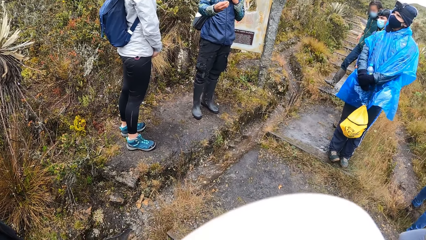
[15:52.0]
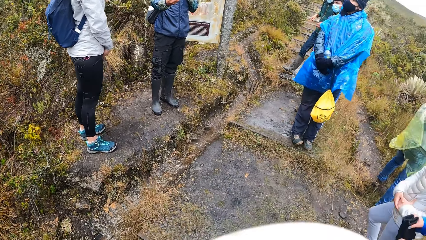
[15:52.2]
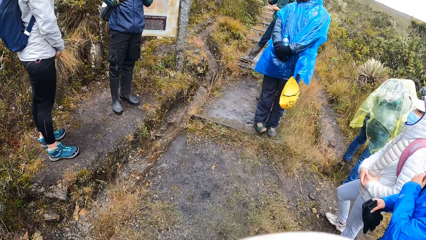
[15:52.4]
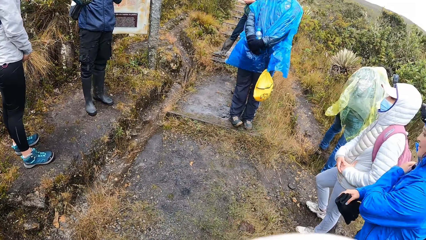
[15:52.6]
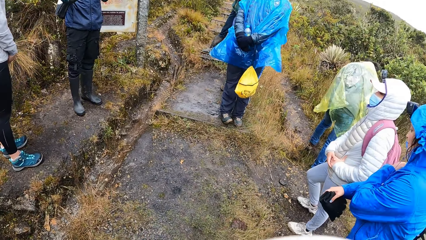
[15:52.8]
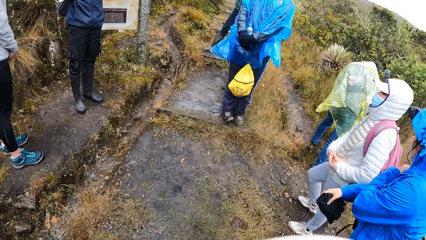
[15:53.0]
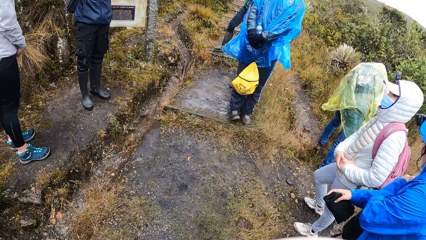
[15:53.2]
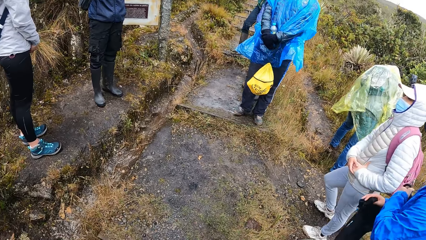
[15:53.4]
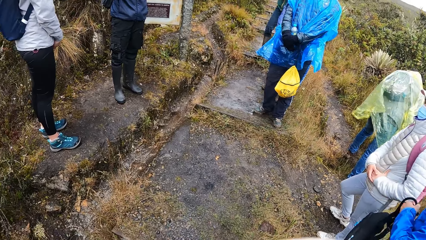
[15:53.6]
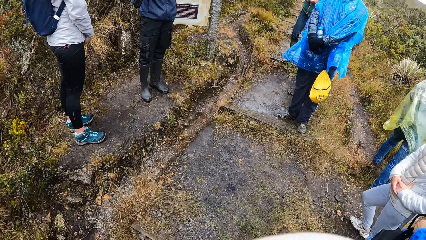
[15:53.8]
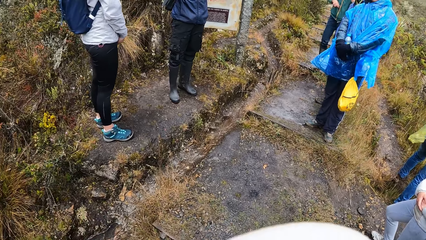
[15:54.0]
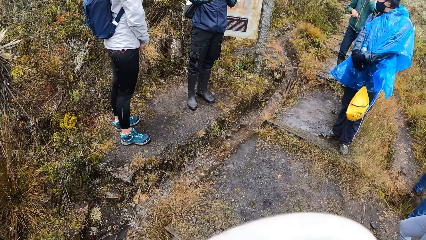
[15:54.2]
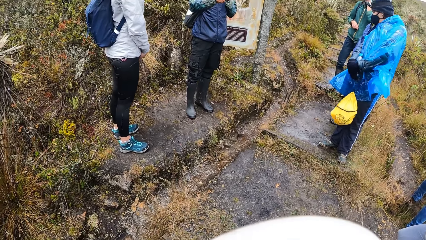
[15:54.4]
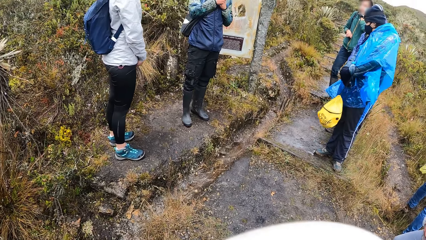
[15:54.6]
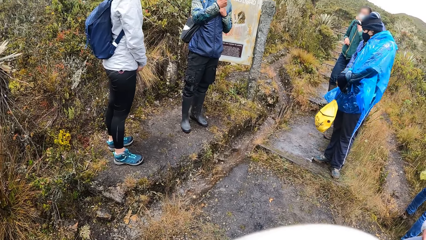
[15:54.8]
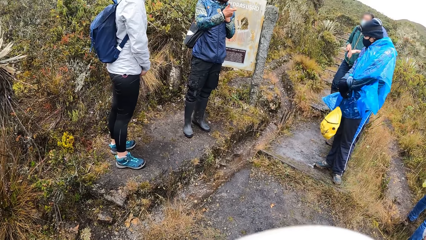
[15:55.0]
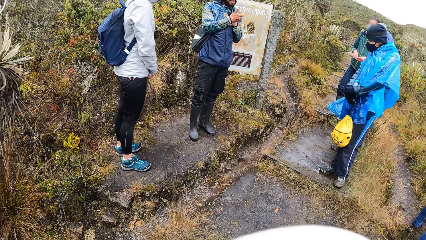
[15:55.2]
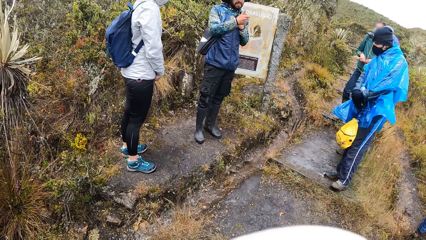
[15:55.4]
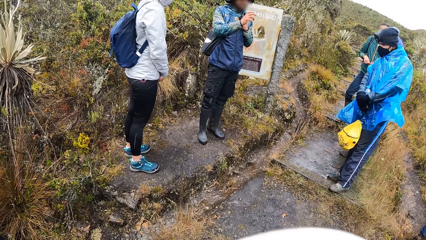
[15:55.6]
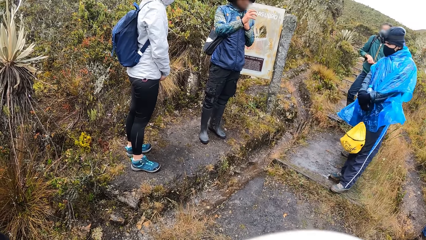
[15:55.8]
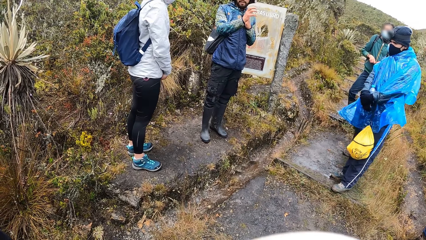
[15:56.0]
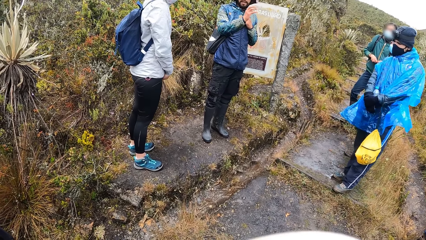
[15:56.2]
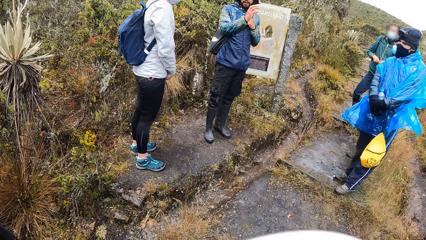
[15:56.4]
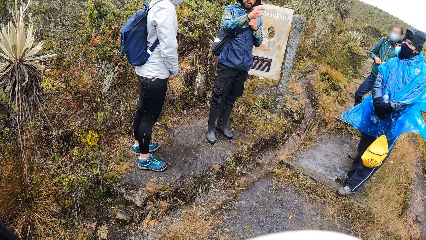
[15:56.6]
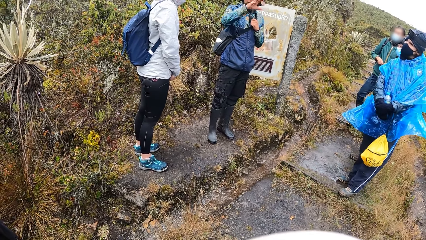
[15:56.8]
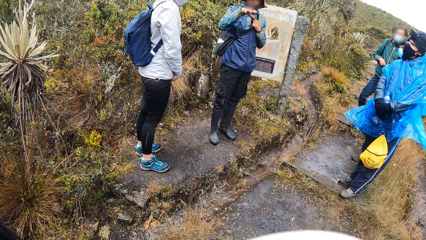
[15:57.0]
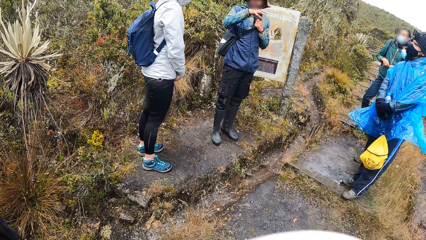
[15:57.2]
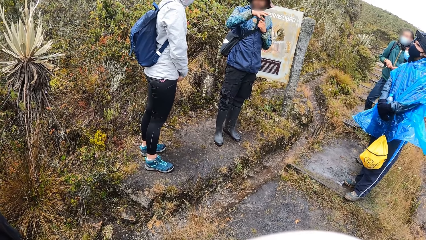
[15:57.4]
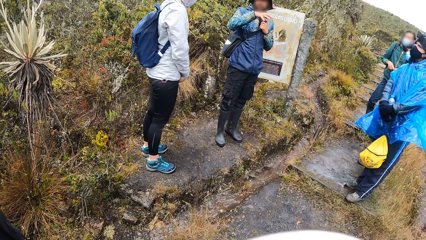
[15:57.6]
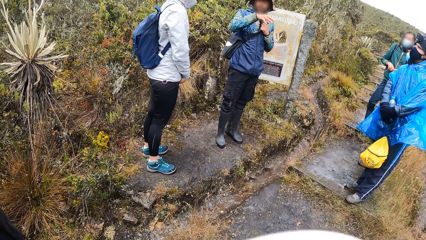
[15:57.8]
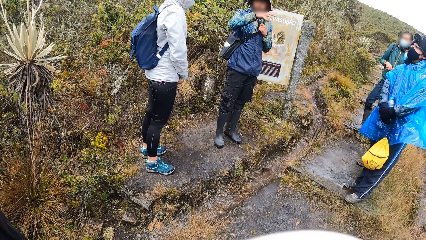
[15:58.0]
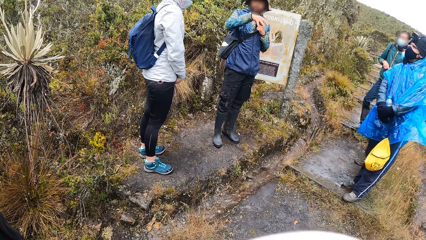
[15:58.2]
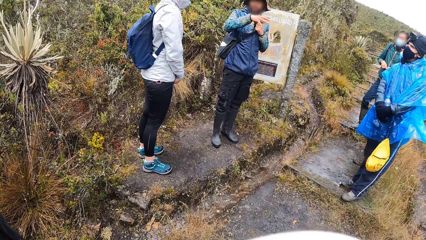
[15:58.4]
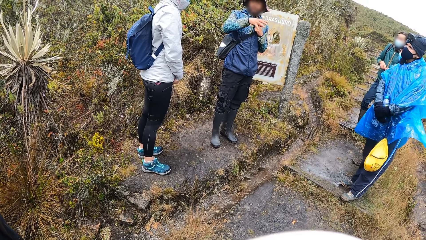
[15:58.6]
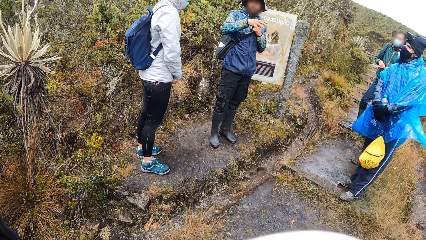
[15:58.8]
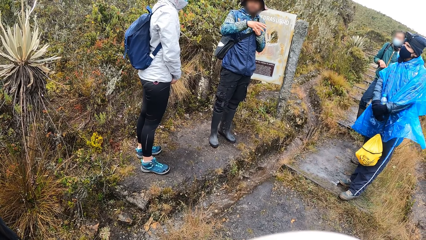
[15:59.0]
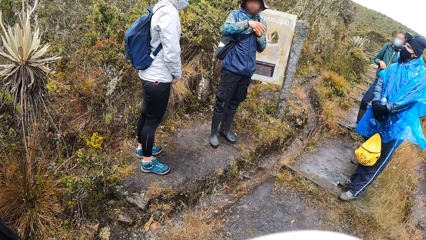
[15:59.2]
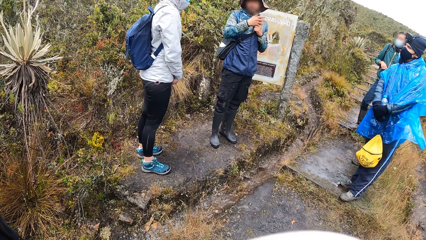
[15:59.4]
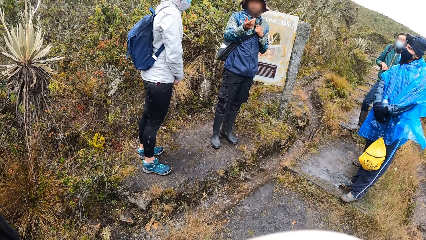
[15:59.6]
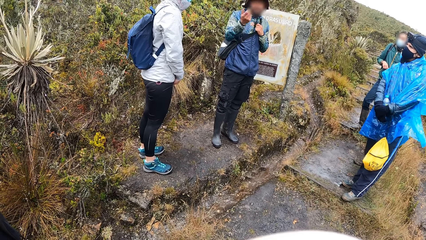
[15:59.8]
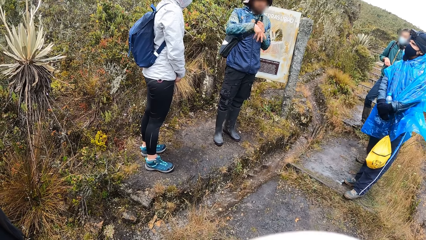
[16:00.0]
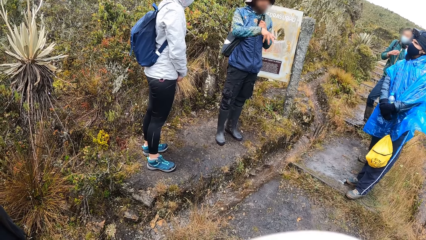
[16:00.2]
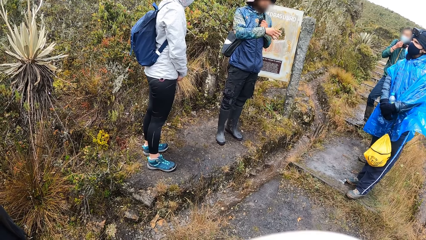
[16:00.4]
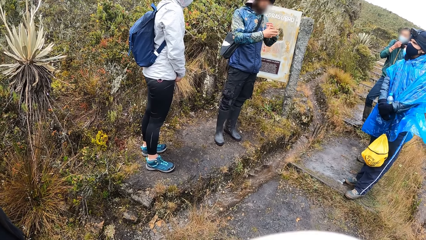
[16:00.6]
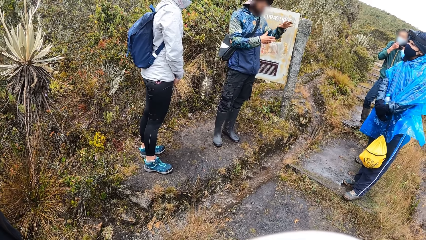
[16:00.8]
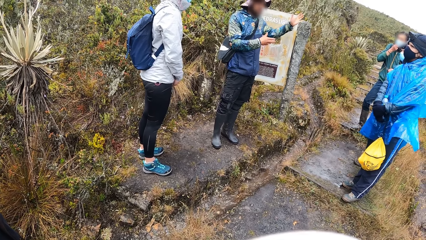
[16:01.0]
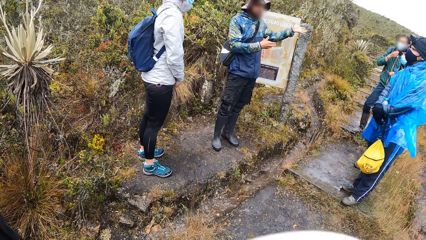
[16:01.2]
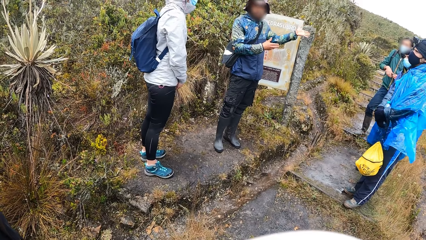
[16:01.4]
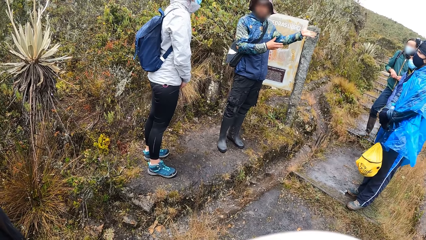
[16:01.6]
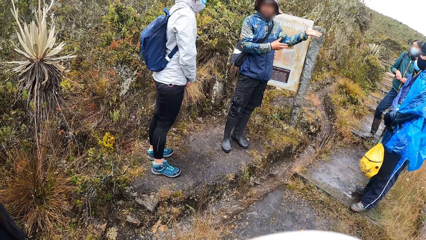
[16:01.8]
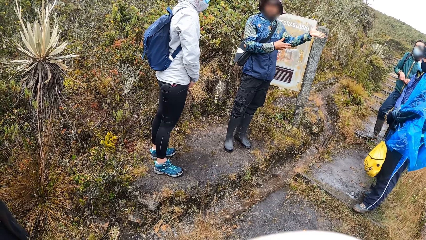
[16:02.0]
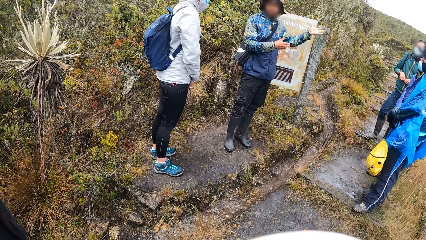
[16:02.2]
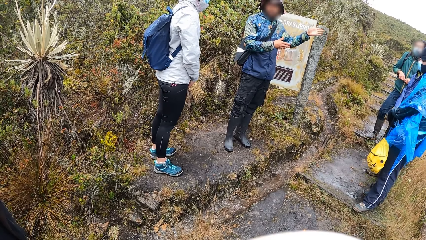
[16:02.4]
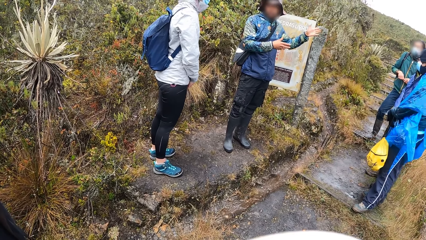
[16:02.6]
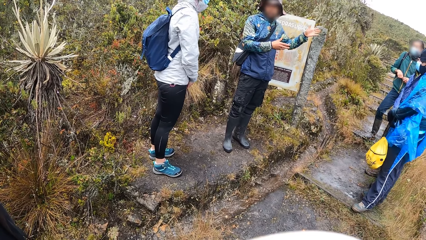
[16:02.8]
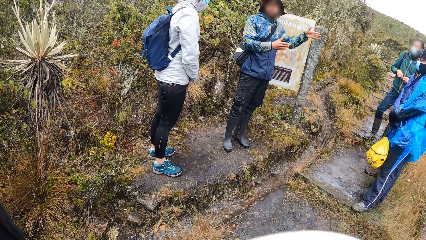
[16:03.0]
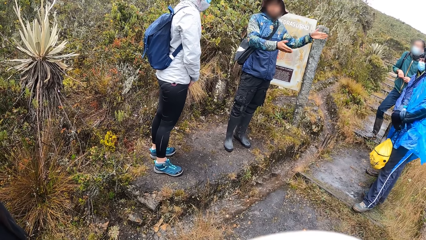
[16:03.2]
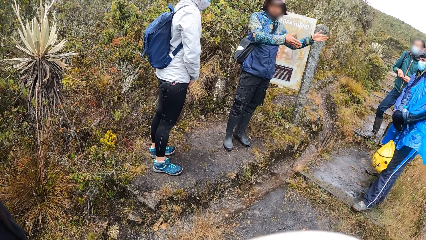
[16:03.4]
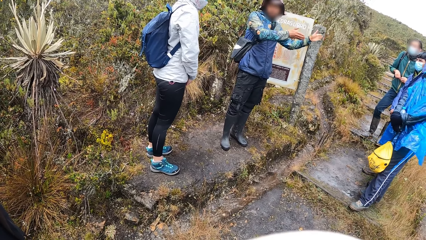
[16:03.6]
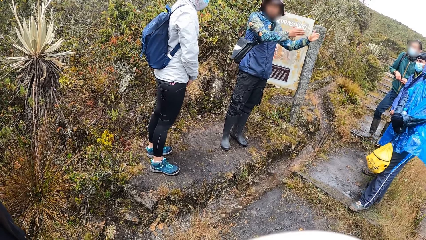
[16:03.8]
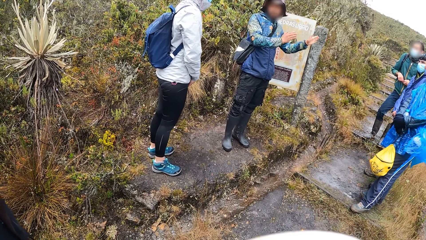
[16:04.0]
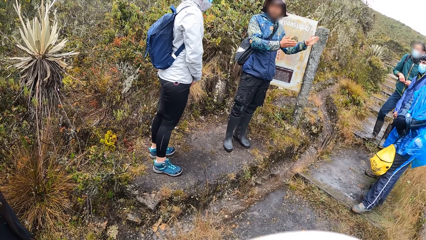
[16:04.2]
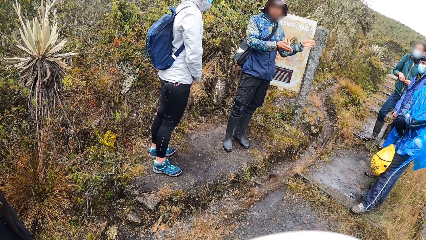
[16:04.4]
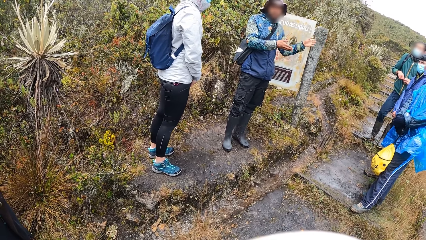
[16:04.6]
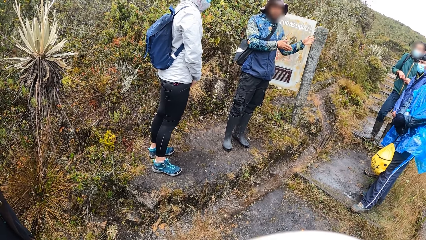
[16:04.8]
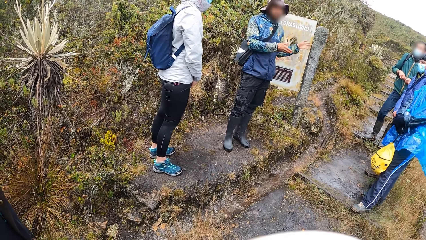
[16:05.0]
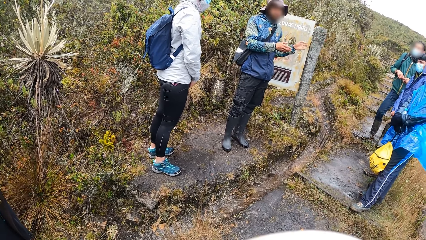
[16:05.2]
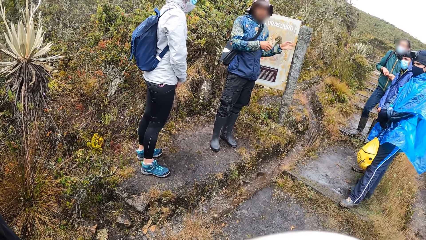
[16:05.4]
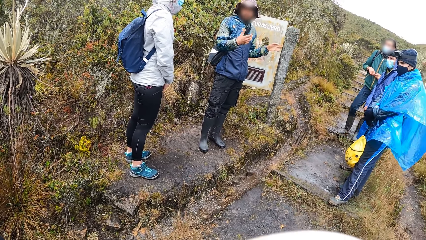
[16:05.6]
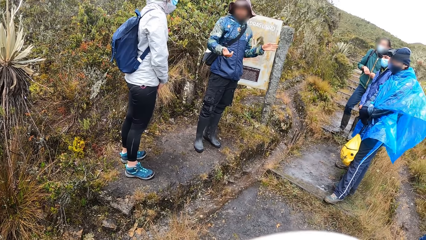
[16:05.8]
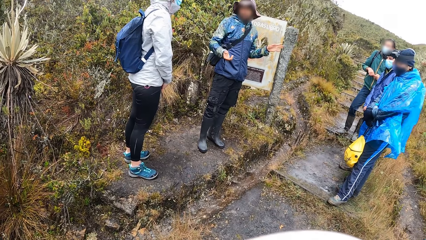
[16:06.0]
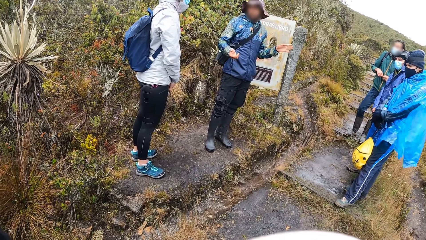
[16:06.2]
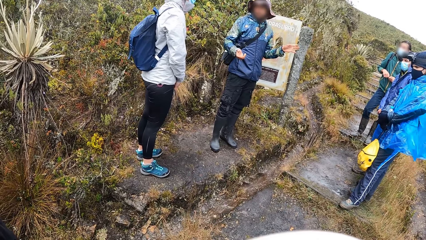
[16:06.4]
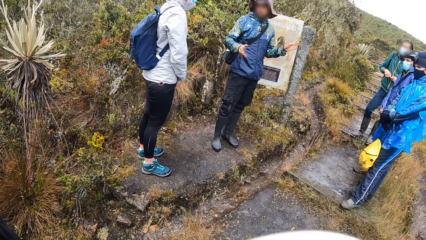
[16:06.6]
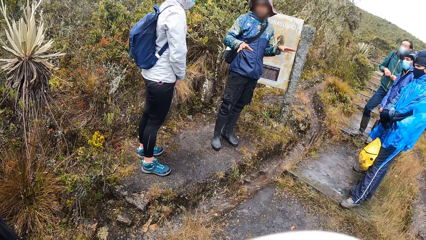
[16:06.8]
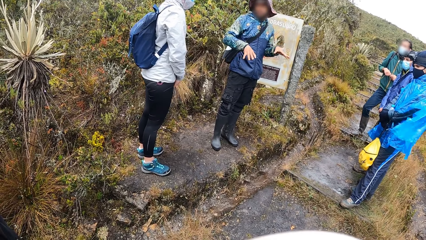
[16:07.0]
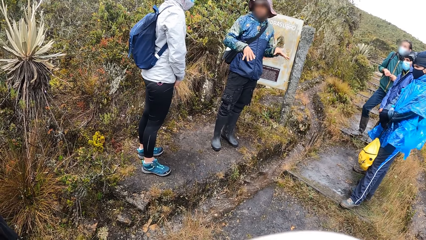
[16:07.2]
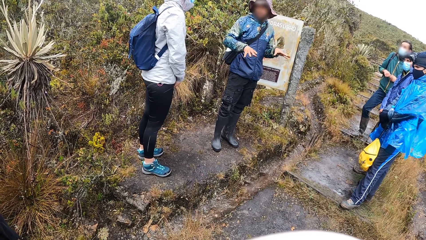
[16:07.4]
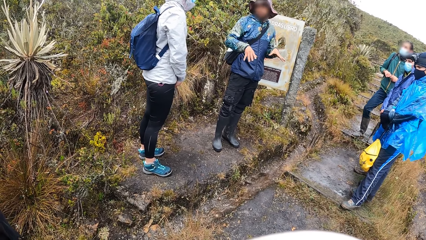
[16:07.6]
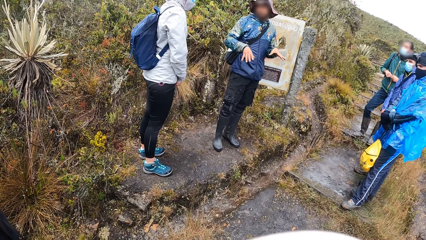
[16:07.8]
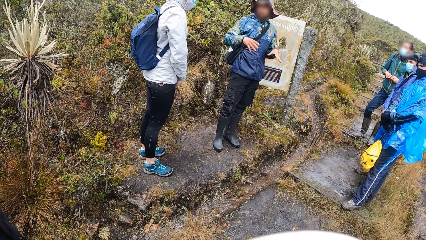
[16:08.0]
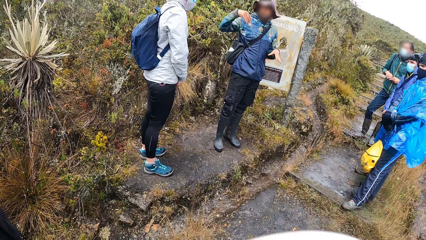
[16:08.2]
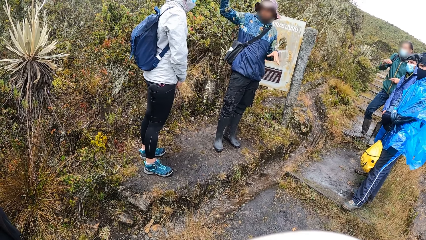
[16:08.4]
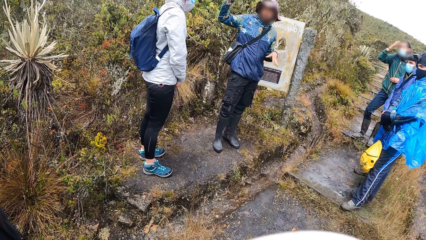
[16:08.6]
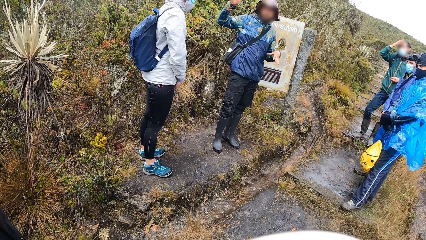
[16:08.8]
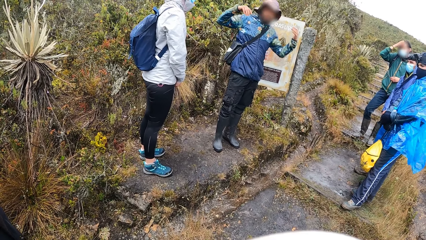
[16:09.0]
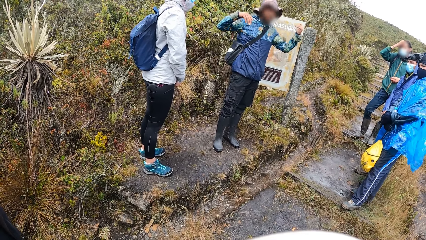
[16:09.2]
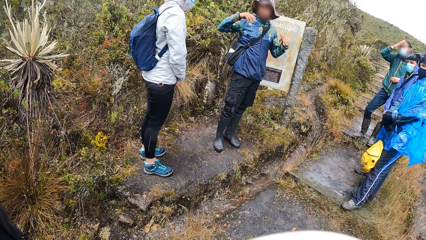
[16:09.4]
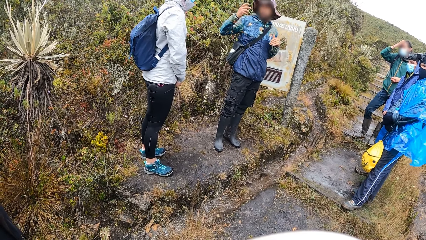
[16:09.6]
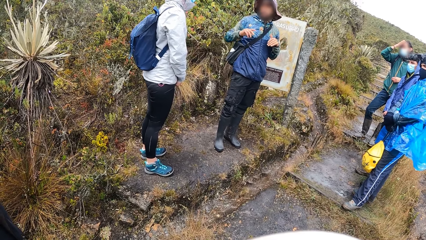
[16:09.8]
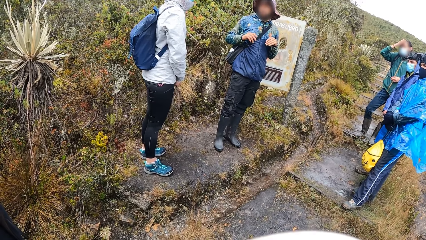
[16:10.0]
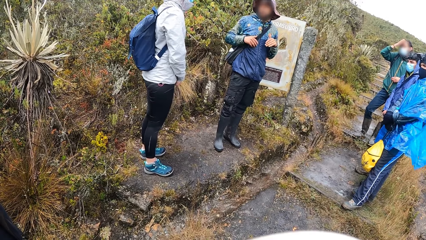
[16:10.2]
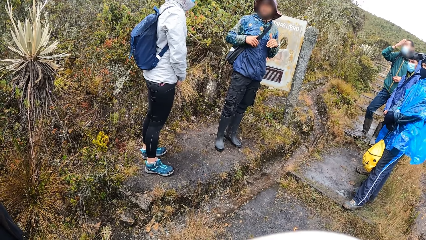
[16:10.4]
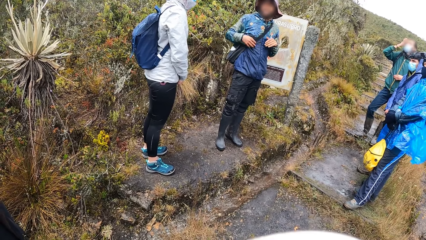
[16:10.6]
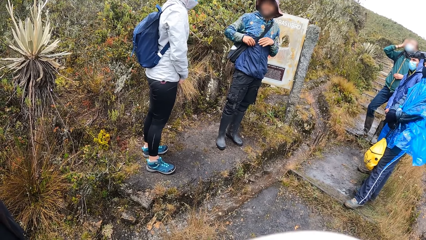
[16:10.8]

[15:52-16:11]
The woman carries the bag with her left hand. The man interacts with the camera wearer and the group of people.
